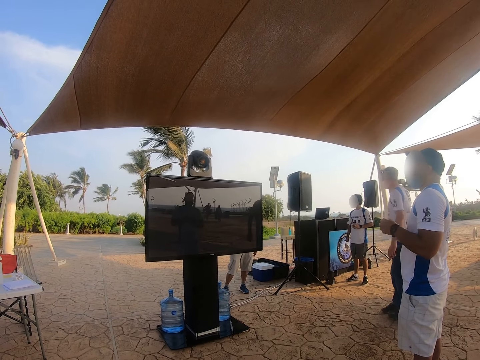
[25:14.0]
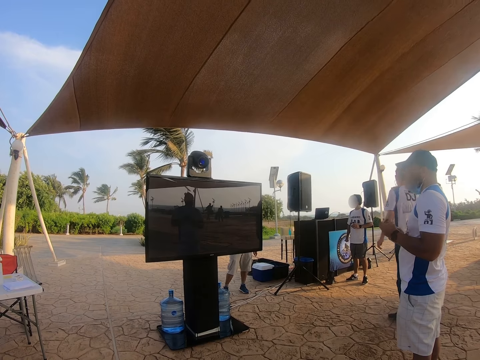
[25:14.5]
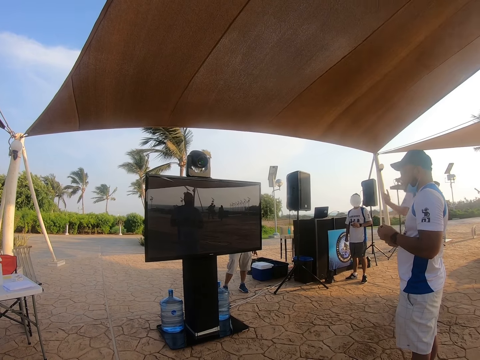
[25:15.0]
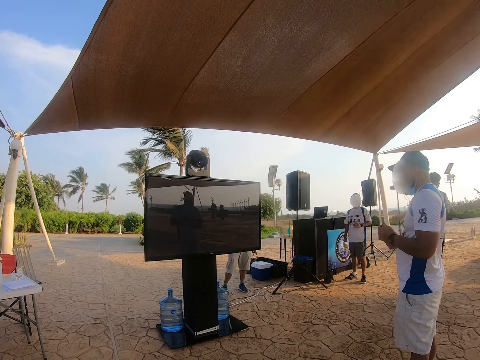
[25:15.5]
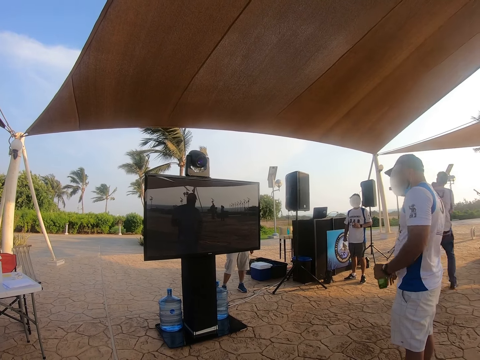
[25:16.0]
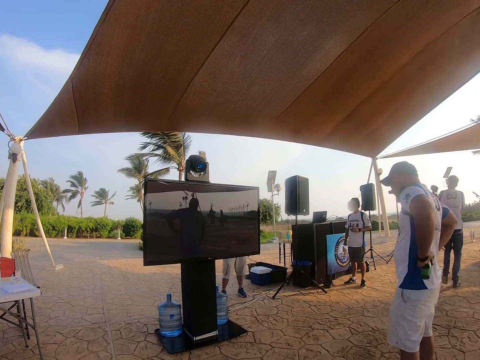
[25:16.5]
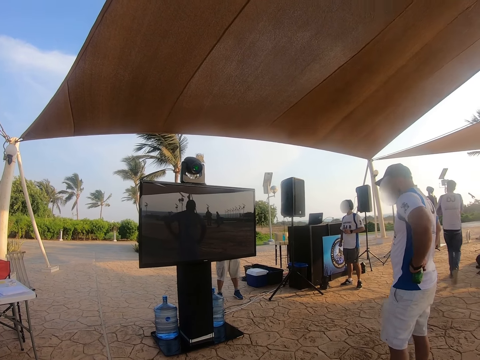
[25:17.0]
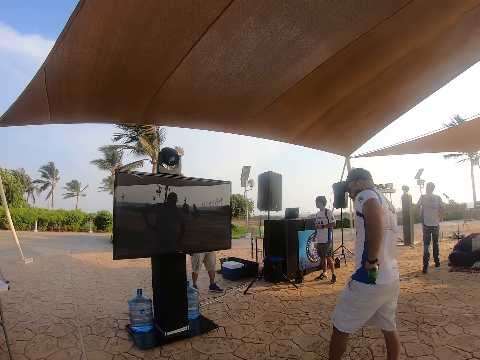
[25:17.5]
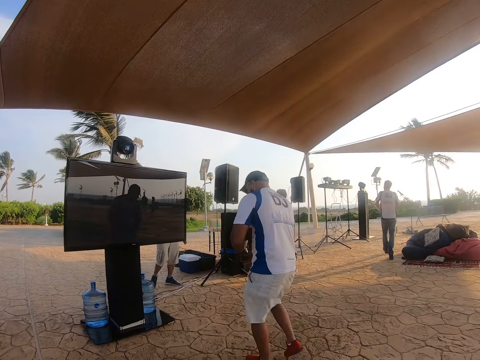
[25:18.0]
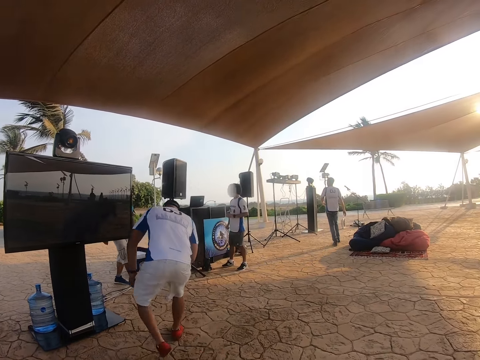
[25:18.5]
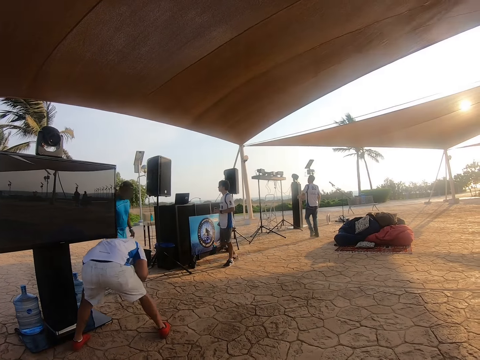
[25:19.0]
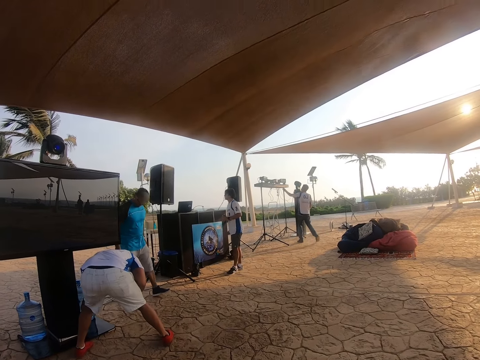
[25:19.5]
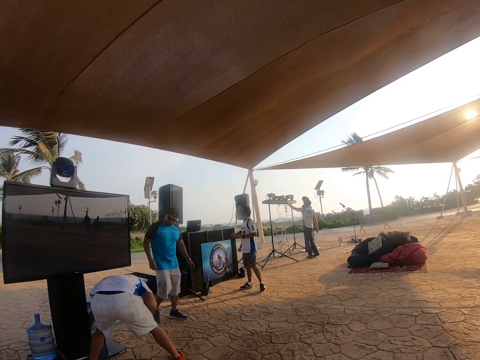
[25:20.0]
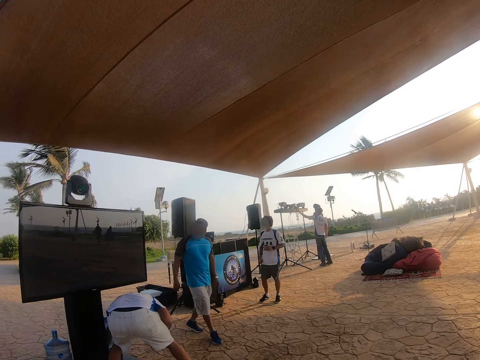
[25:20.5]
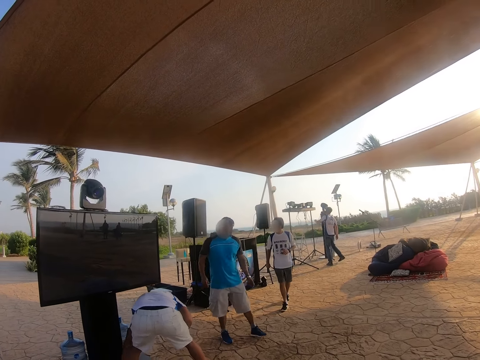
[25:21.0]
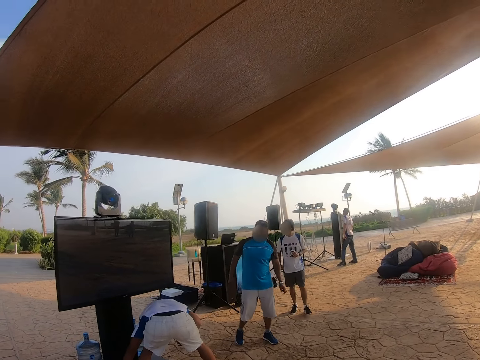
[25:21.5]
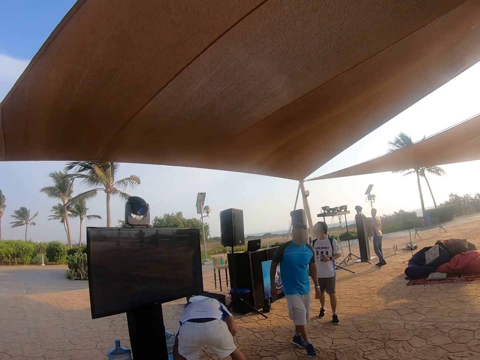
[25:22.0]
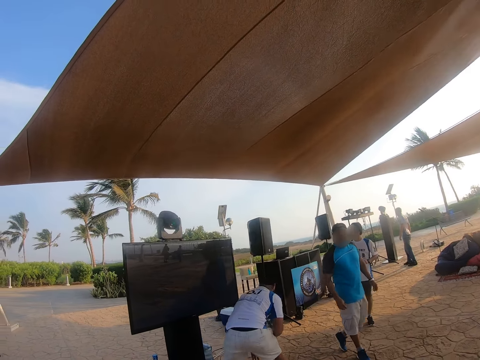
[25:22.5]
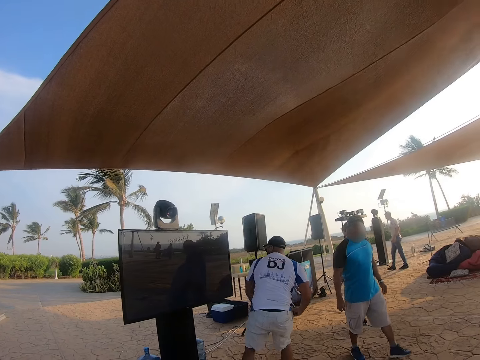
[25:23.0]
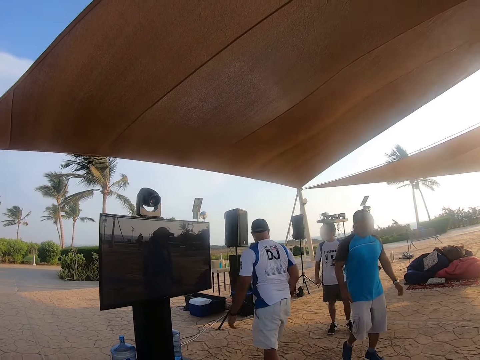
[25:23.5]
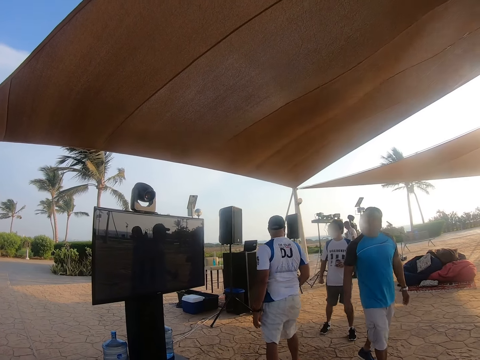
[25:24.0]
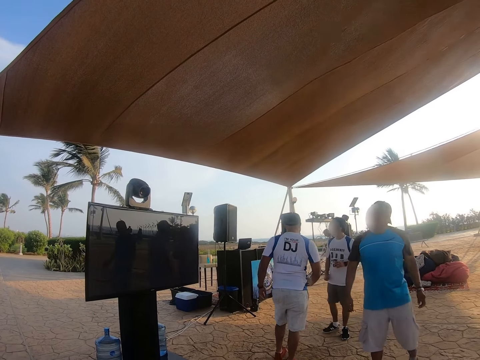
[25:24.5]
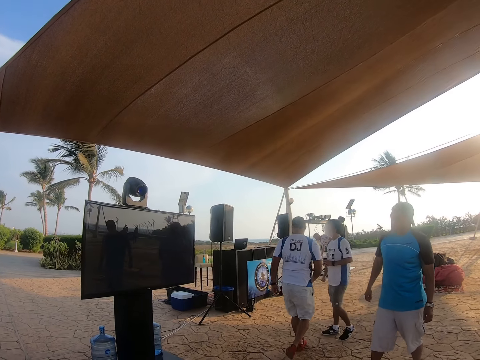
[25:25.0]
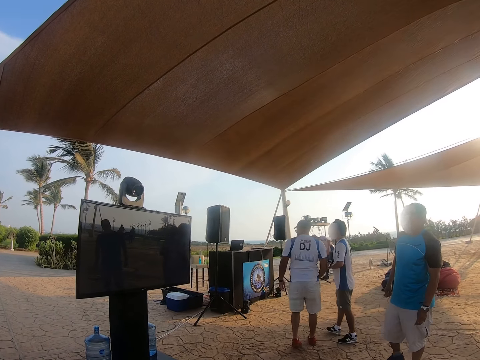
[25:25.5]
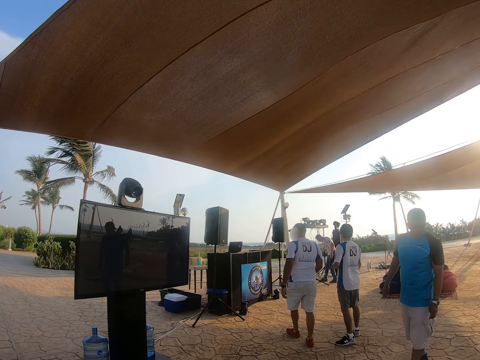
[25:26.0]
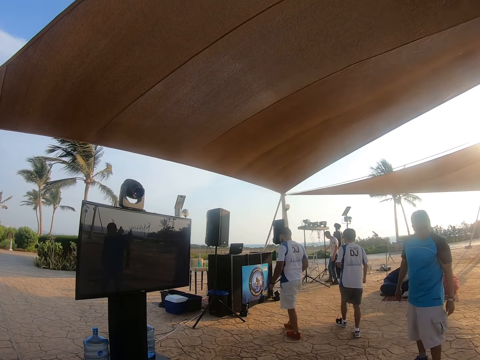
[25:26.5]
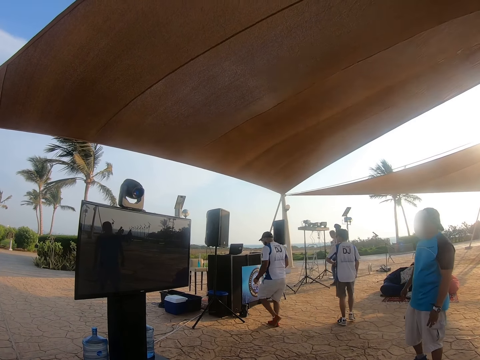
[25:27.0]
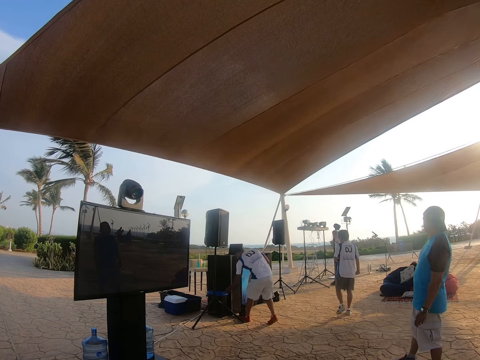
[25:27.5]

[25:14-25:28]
A man closes the bottle. He holds the bottle. He moves toward the TV. Another man checks the TV stand. The first man bends under the TV. Another man walks towards the stand. The first man stands beside the TV and walks under the tent. Another man walks around. The man who checked the TV stand walks around.

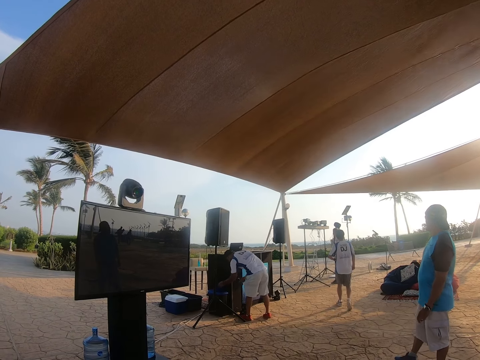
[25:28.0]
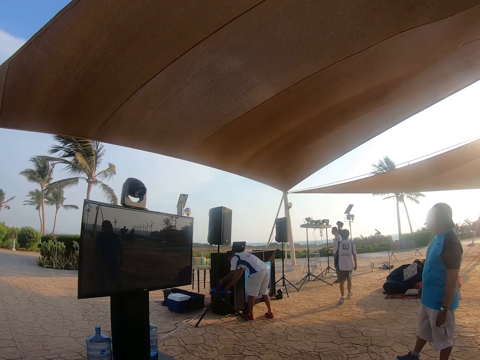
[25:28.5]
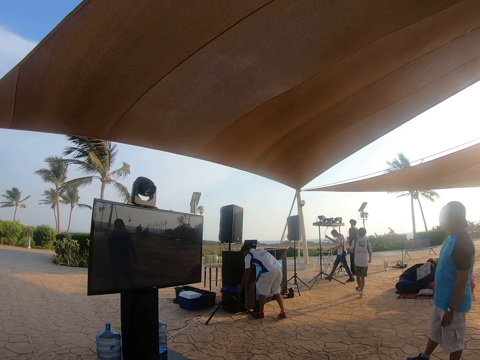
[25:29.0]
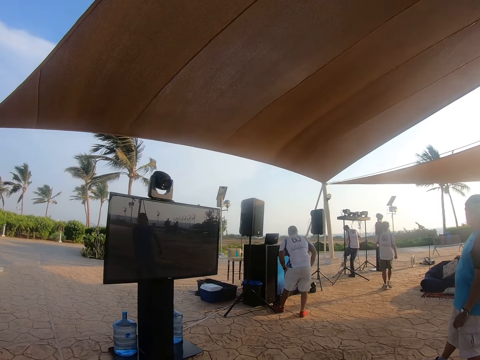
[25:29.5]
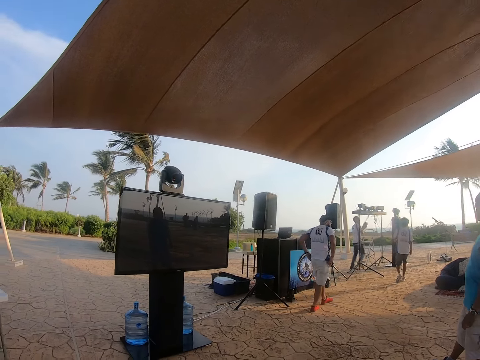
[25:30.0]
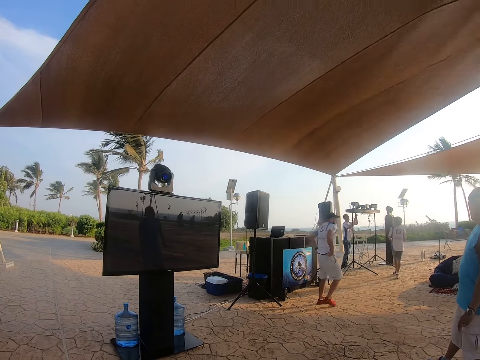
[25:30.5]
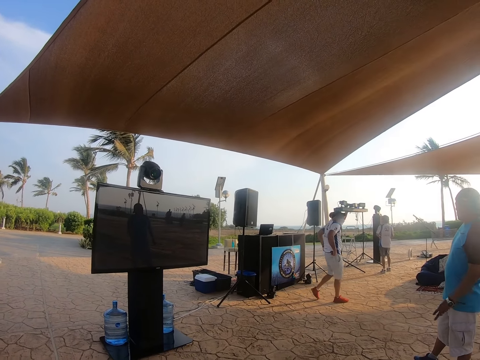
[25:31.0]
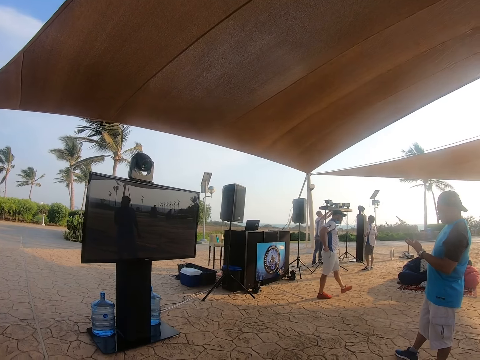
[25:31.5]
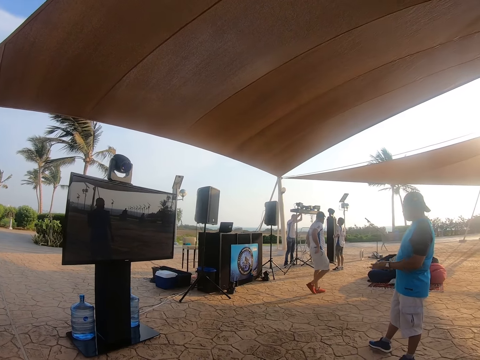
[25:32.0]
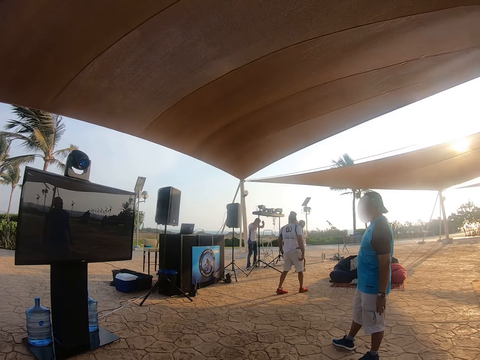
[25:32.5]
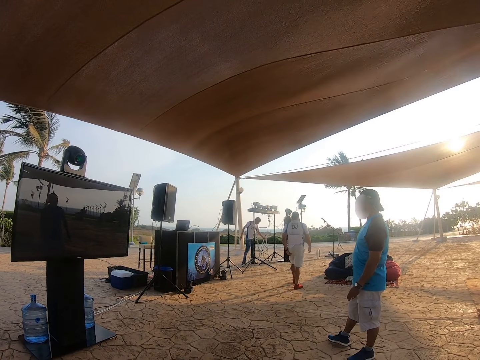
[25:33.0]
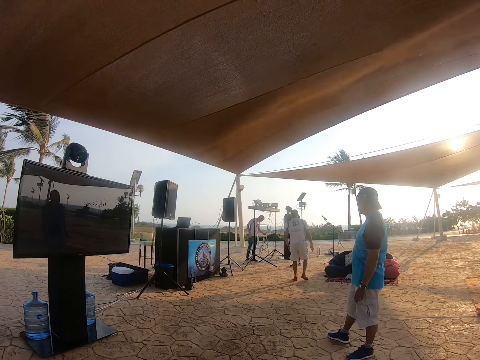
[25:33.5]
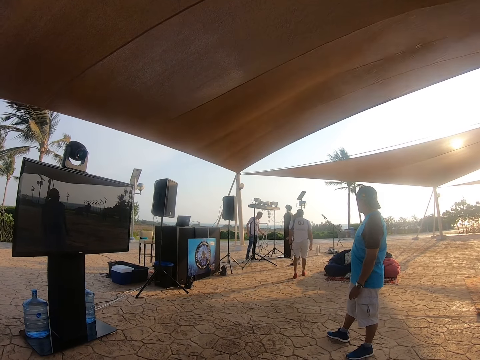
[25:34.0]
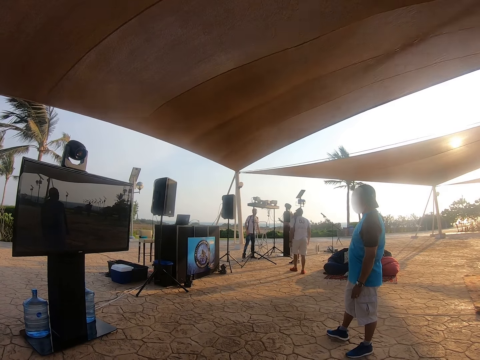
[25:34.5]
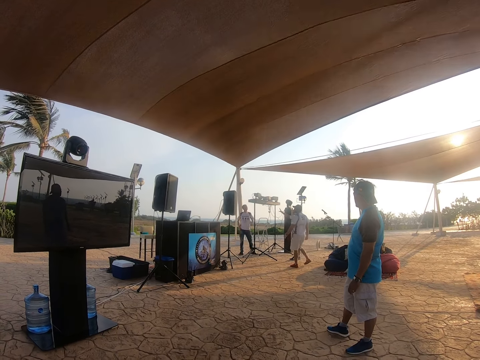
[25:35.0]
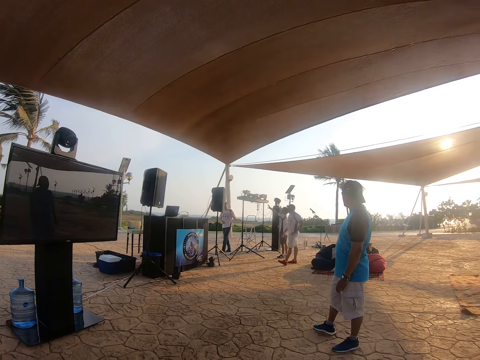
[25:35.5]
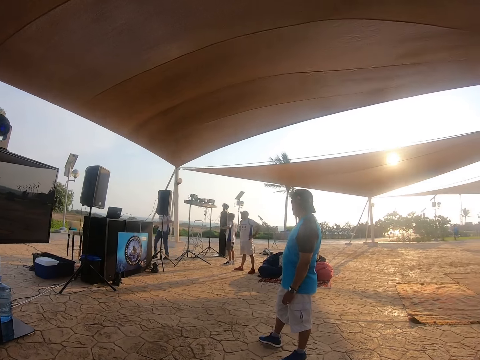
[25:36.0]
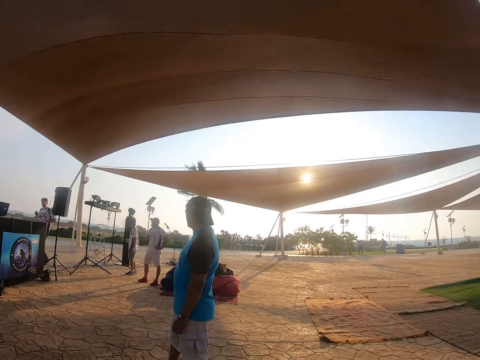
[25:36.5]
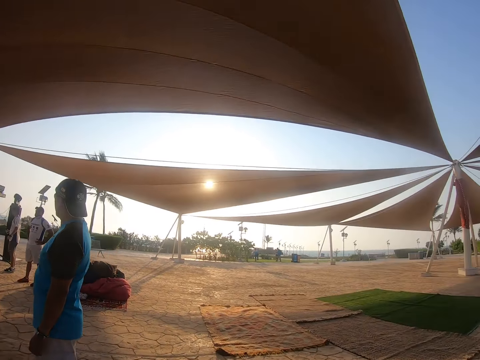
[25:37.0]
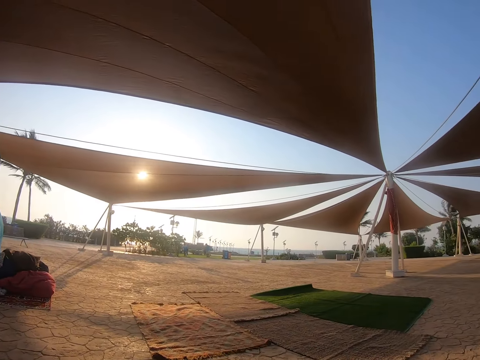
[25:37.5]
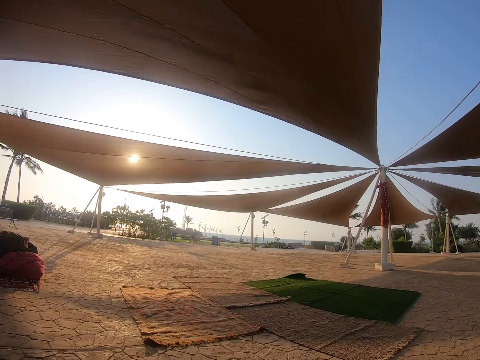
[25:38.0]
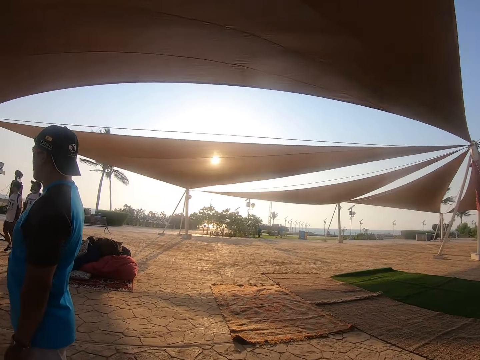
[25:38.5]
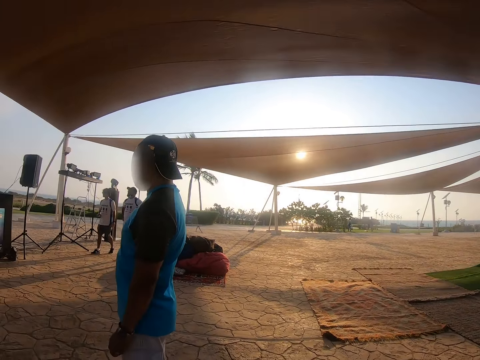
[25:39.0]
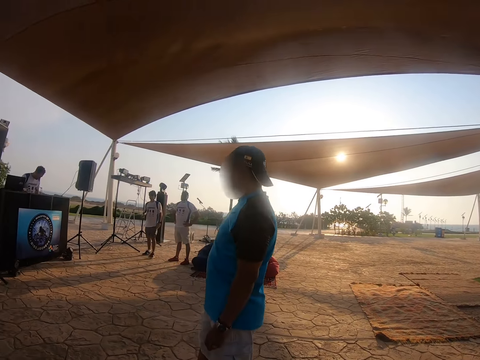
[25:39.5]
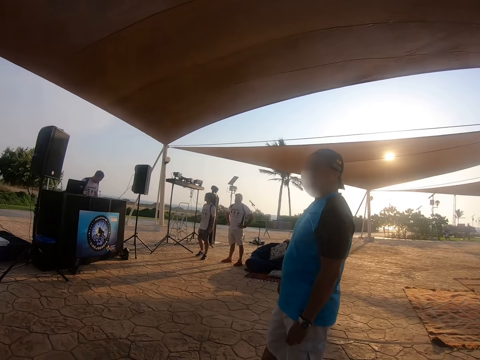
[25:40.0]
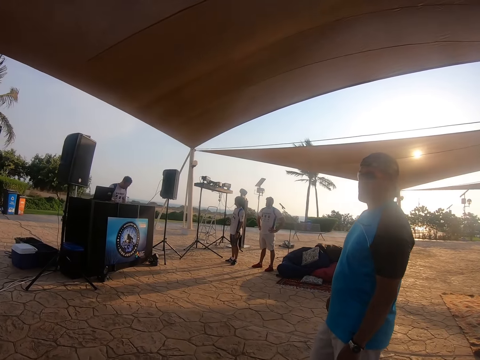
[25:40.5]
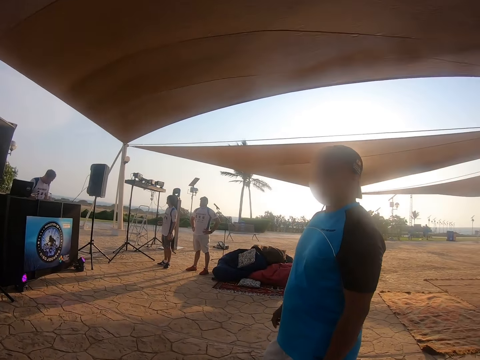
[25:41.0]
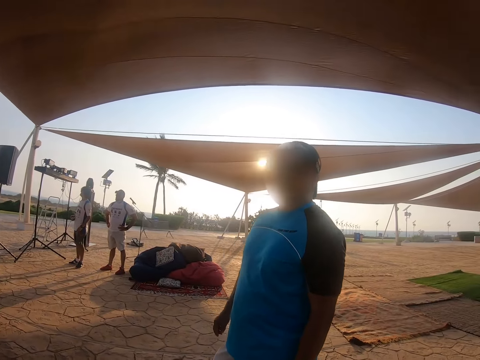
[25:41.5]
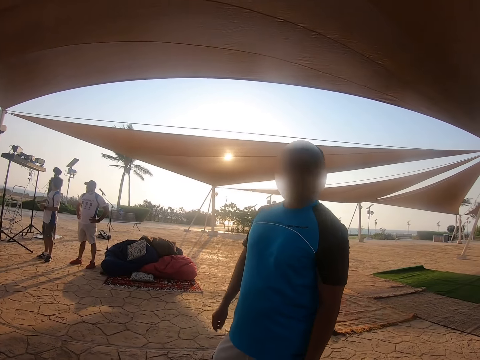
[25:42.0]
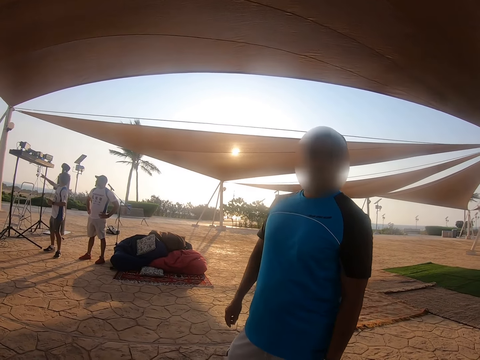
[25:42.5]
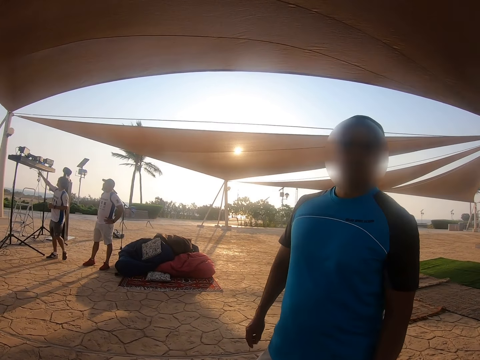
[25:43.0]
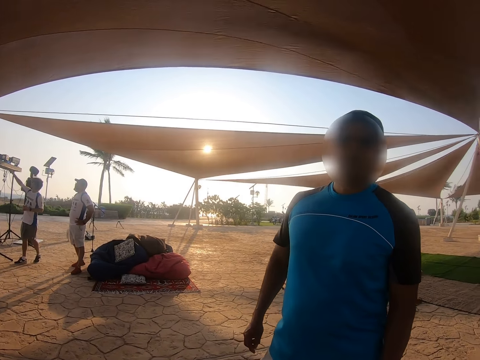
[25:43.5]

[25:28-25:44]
The man opens the dust bin, puts the bottle in the dust bin, and closes the dust bin. The camera wearer looks at the man. They look around the compound.
